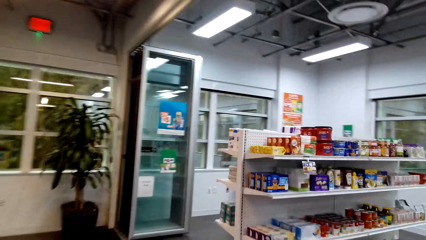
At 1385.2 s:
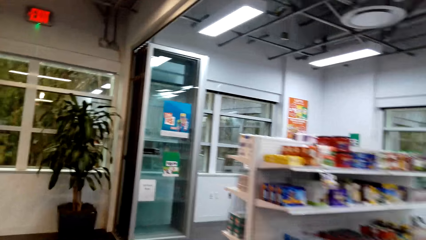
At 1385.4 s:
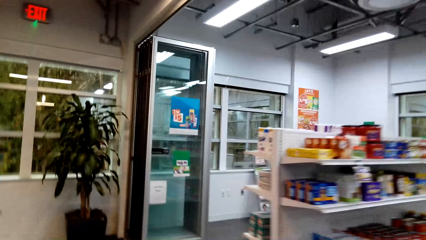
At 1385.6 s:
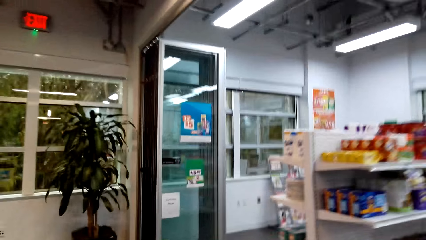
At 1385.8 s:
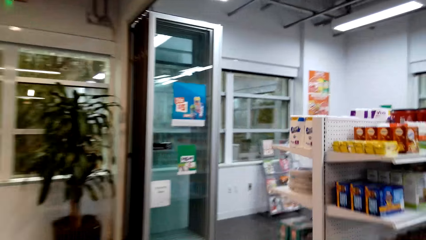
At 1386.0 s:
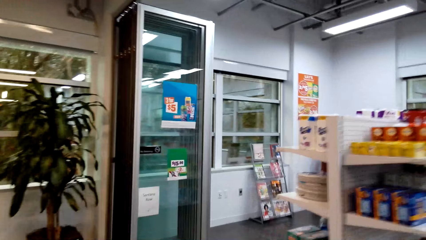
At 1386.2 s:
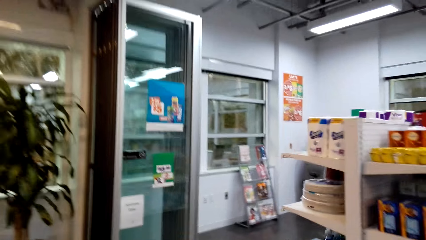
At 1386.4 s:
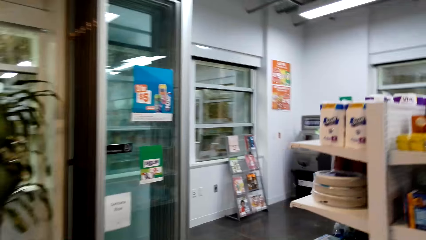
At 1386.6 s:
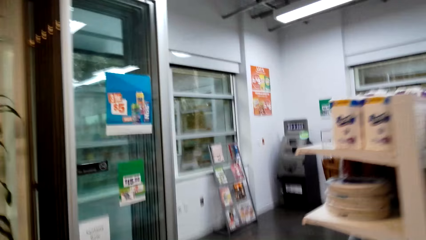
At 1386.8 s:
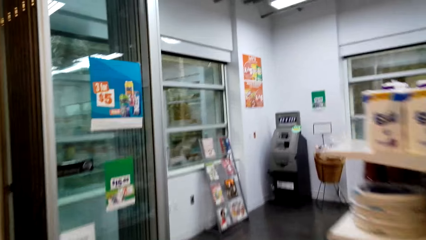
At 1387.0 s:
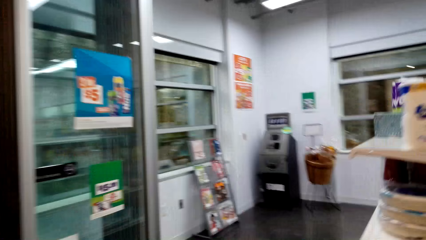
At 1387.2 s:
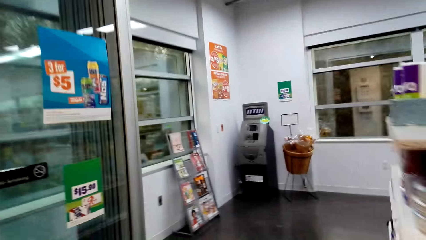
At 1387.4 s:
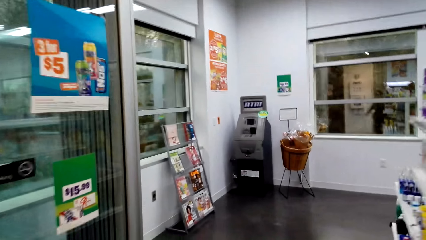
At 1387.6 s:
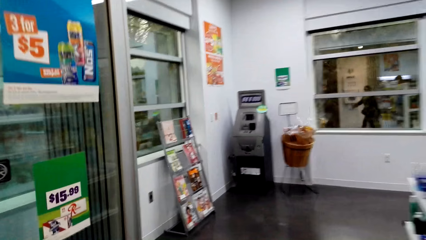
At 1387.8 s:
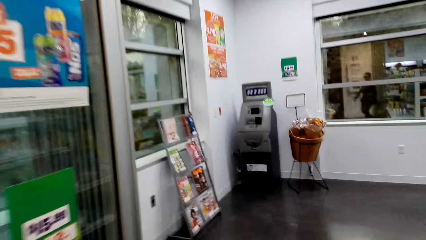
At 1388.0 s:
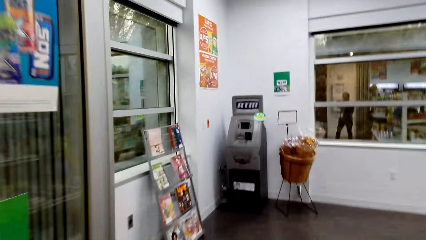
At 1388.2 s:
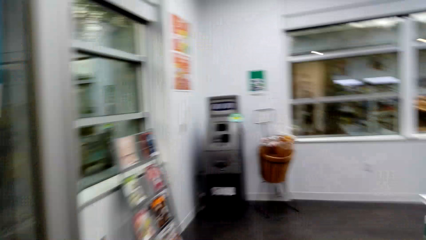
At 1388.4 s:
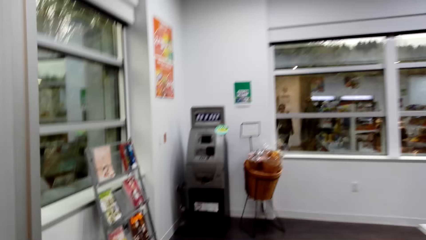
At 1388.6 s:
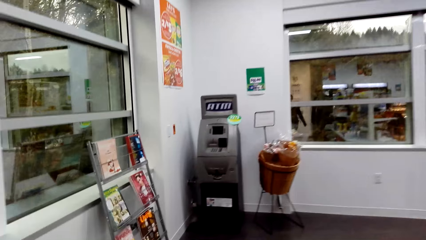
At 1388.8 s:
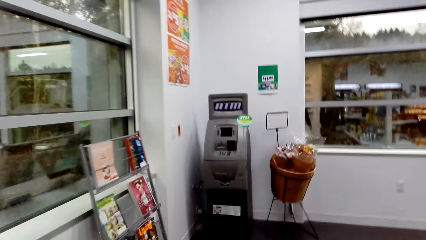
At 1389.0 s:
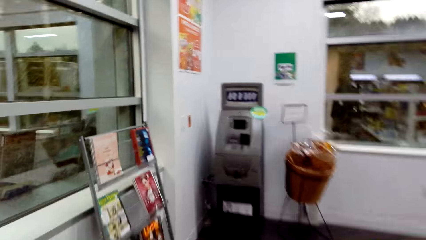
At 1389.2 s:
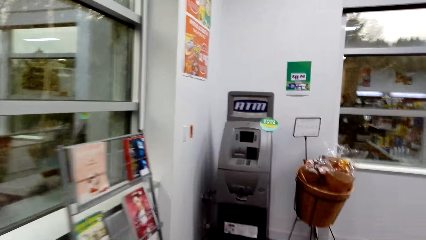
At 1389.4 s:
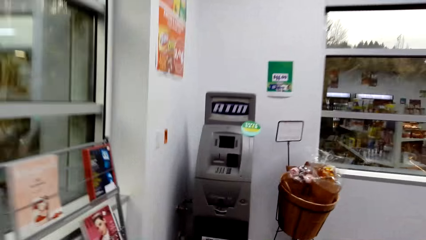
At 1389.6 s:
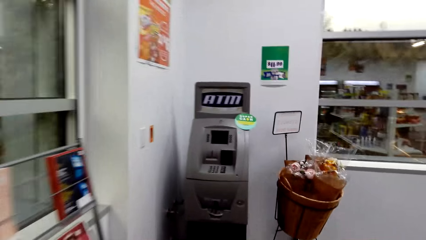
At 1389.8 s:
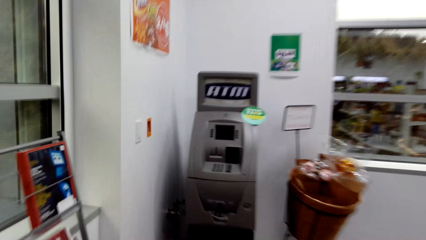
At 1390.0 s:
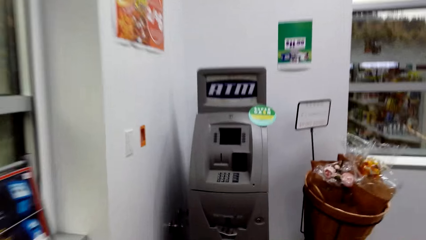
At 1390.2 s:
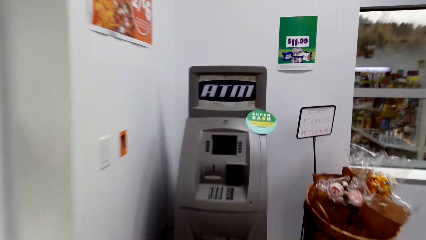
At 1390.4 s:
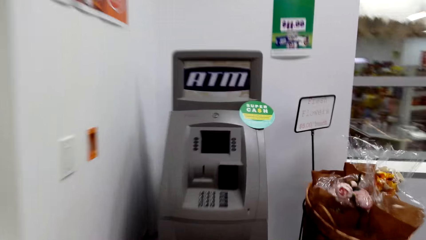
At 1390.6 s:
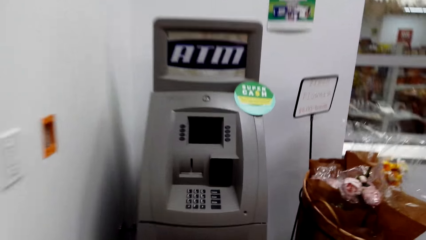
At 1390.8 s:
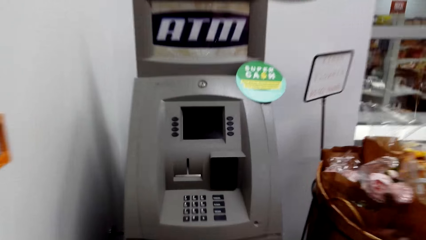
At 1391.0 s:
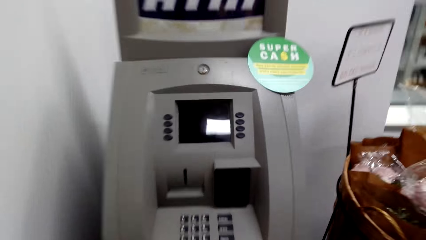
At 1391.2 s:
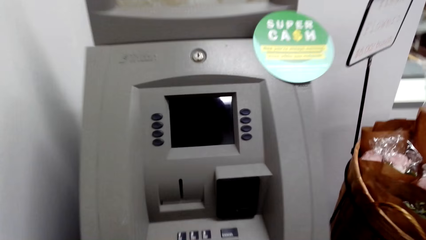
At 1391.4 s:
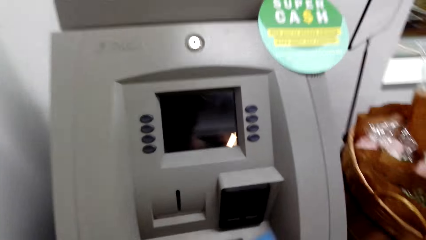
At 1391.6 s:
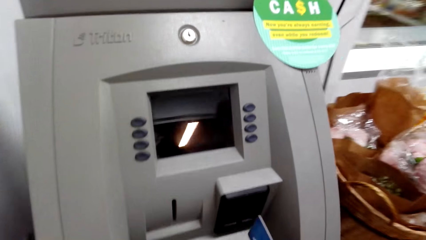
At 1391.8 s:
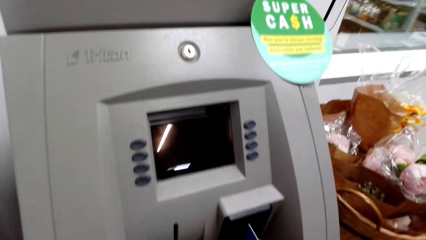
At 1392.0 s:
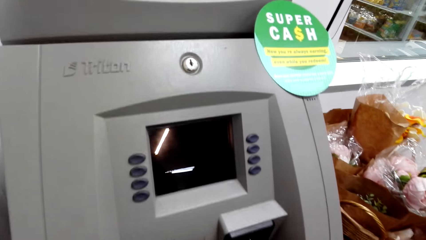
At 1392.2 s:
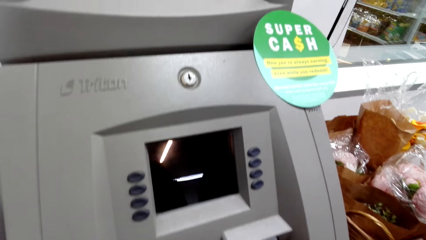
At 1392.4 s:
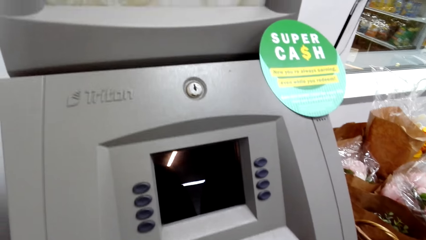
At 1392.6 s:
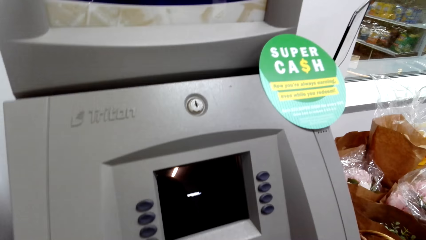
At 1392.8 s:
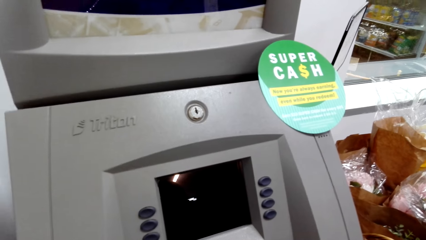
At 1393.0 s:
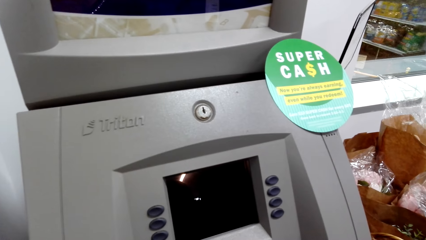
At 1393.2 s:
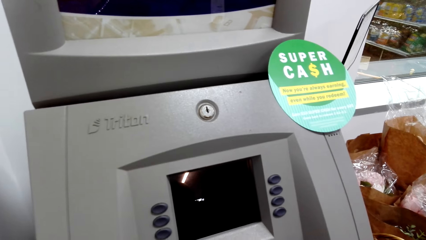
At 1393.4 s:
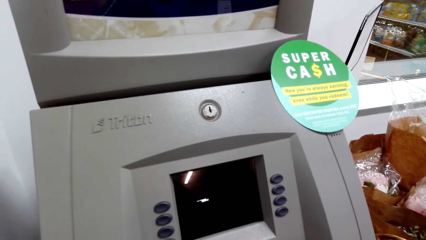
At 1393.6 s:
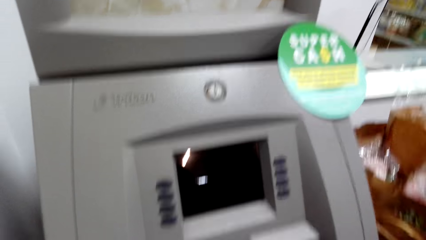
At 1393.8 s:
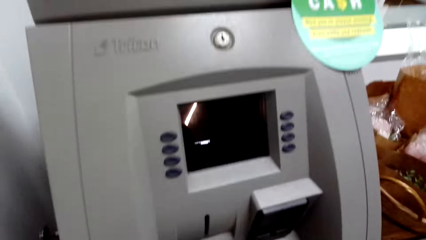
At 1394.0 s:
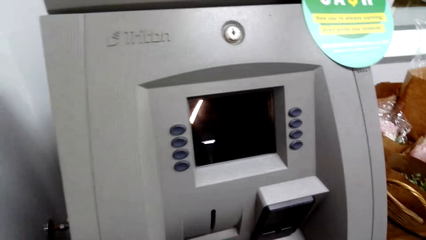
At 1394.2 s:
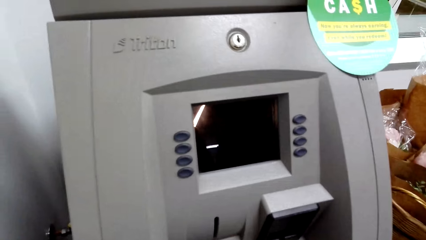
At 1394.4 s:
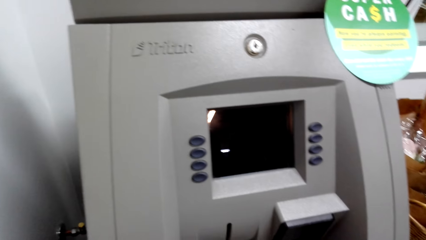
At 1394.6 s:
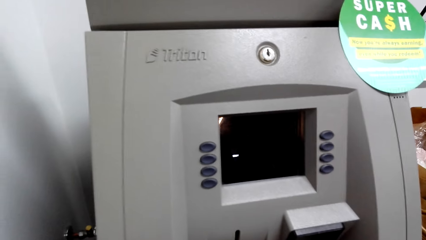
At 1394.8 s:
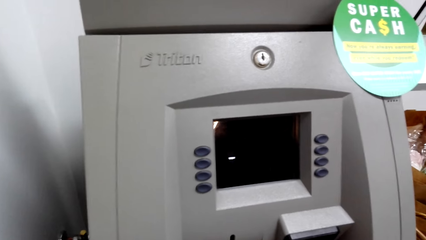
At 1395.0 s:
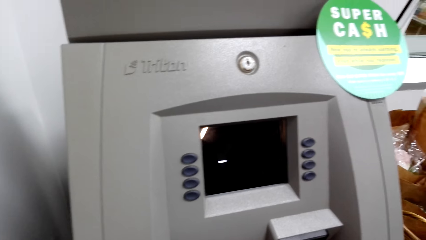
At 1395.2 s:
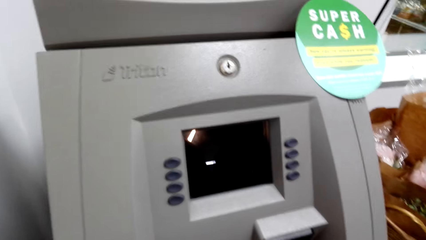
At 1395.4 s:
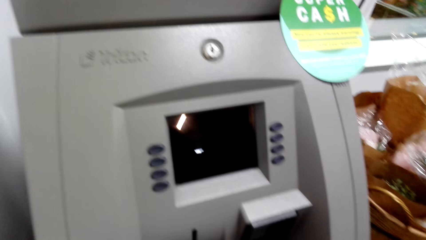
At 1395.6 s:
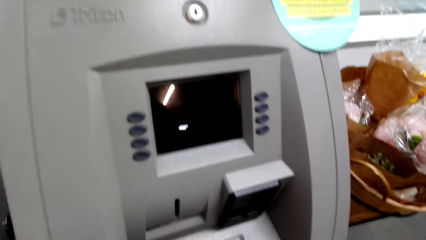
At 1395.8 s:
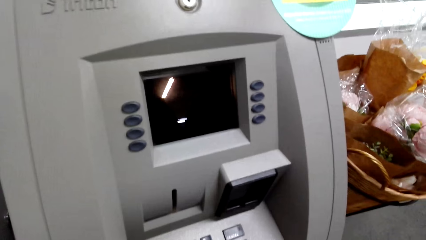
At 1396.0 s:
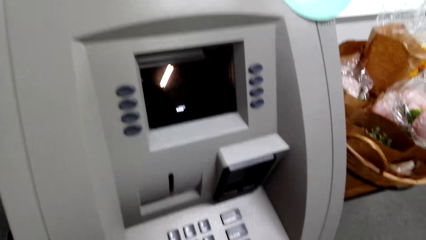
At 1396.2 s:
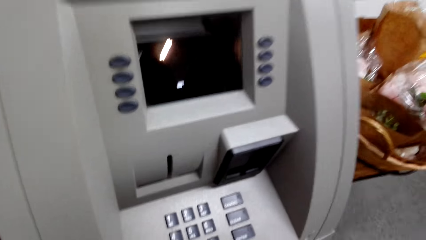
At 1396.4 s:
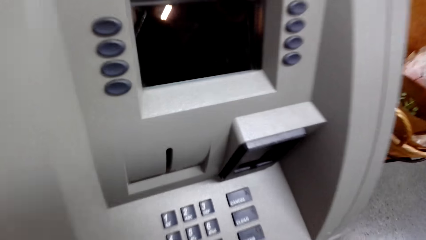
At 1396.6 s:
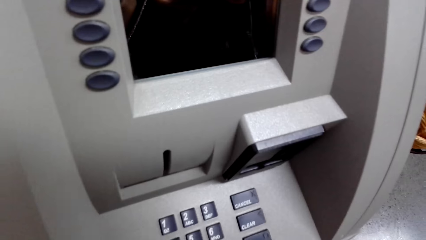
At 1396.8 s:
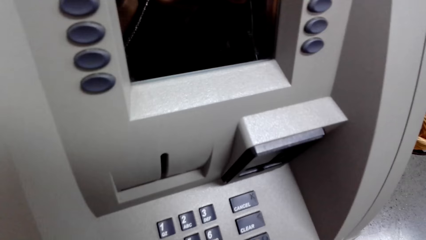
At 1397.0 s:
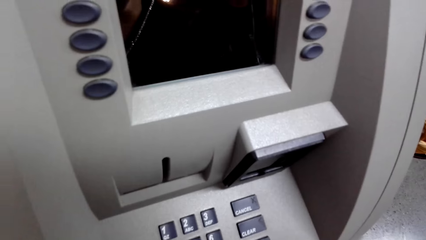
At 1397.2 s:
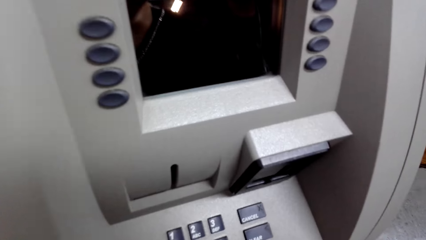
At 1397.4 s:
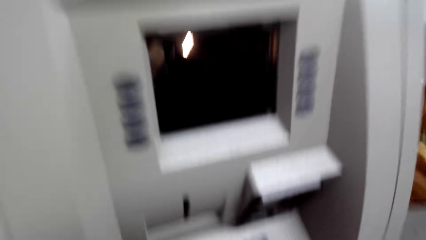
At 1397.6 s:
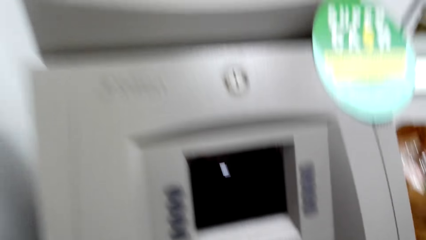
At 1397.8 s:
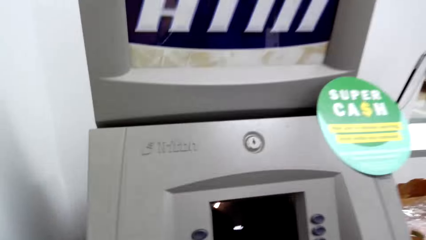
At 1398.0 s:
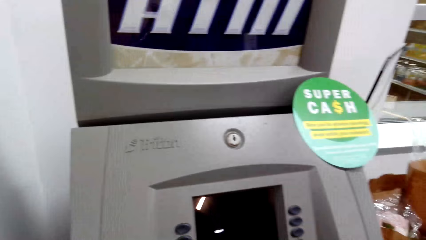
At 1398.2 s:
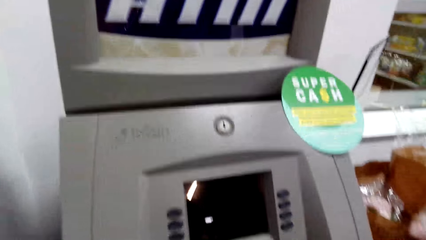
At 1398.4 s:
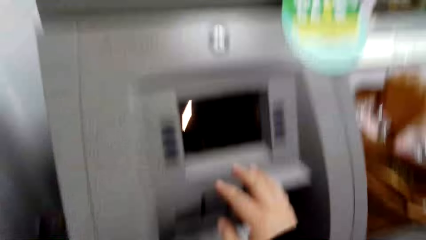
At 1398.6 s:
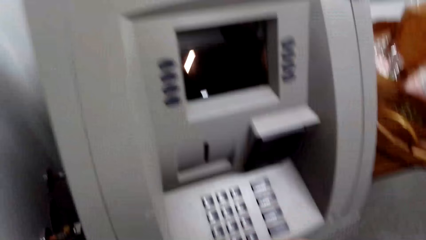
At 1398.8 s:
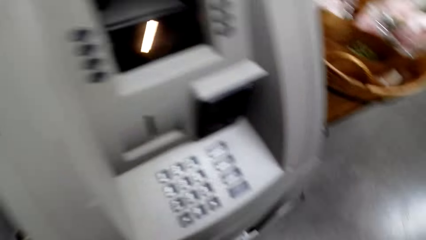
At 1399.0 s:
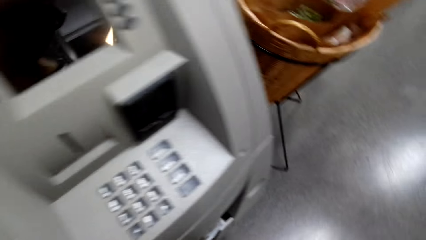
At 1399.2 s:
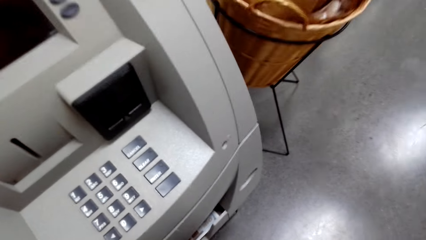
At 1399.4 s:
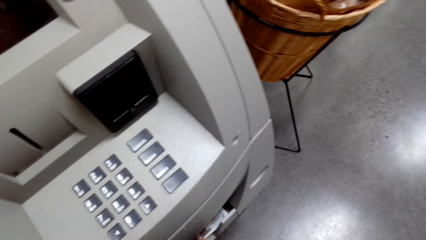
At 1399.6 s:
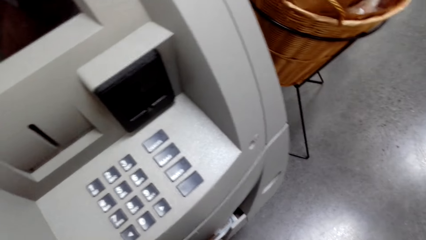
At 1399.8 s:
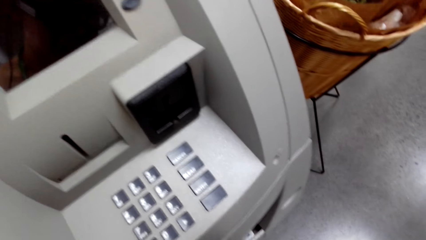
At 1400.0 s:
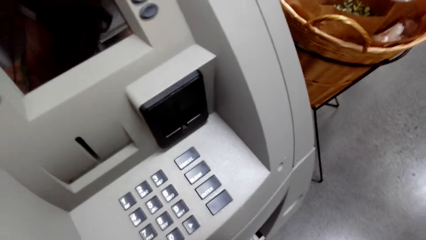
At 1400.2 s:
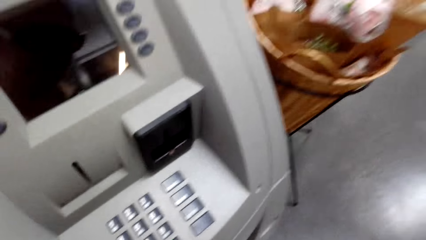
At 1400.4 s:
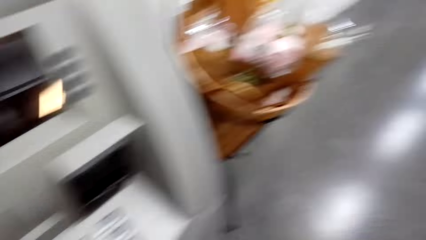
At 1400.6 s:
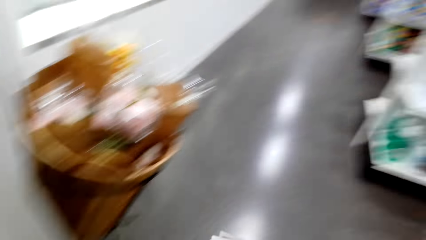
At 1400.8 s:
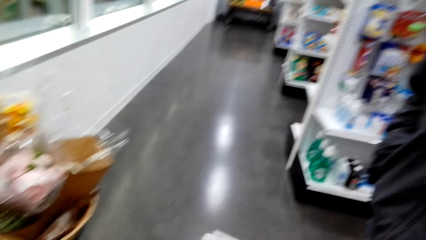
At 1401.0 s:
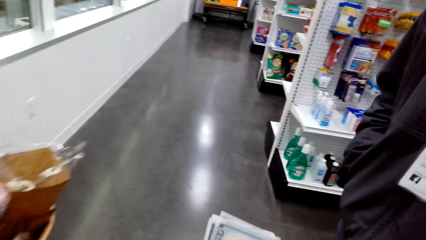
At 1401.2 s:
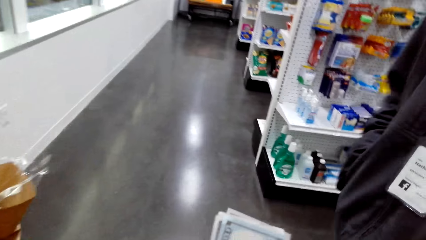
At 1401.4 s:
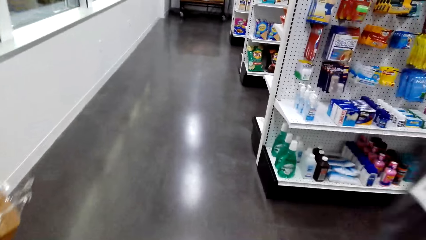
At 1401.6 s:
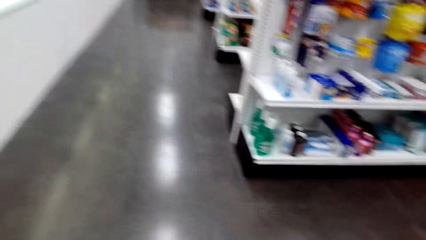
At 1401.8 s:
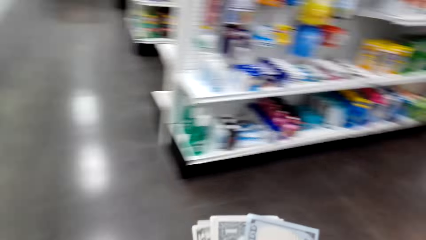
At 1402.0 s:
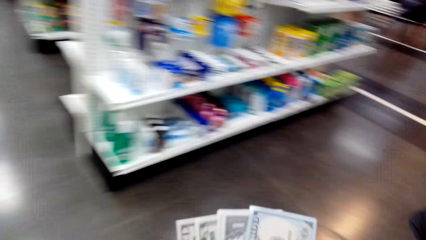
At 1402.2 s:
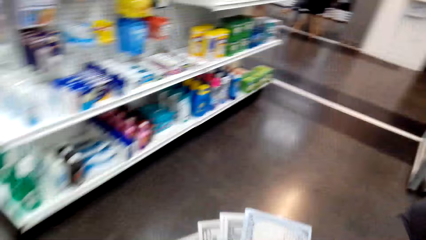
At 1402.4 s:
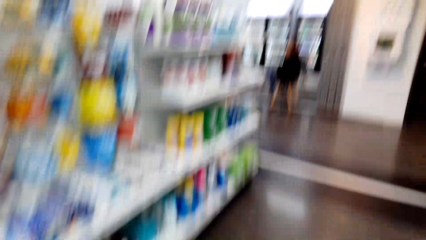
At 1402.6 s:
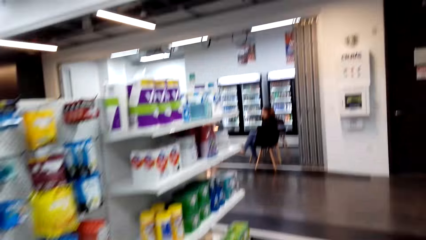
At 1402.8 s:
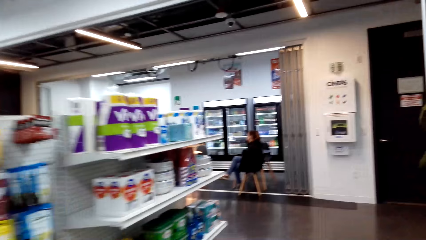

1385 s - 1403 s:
The camera wearer speaks. They walk into an ATM machine. They operate the ATM. They place the card in the ATM machine. They press the buttons on the ATM machine. They remove the money from the ATM machine.
